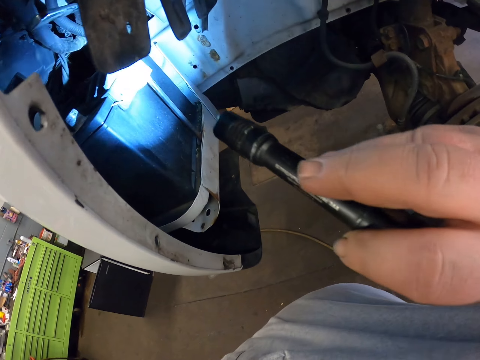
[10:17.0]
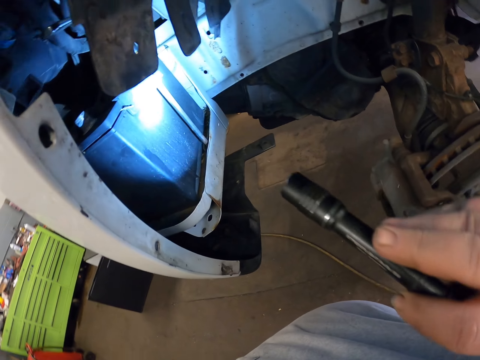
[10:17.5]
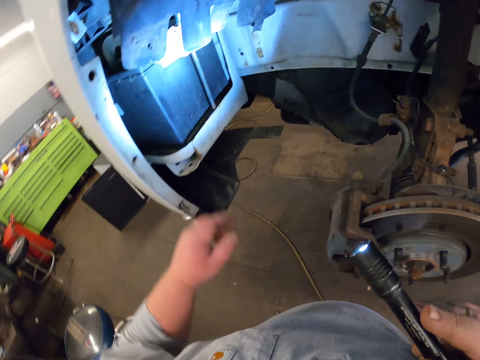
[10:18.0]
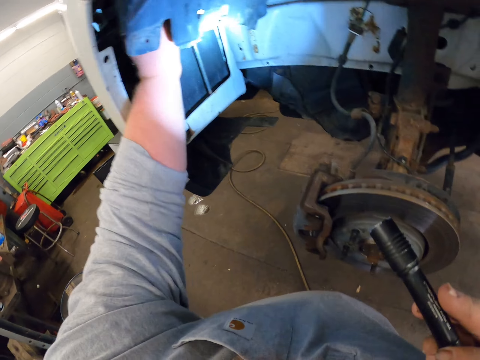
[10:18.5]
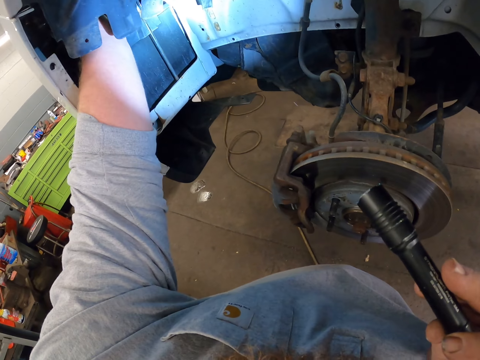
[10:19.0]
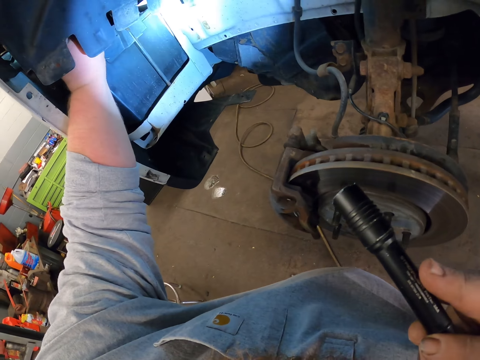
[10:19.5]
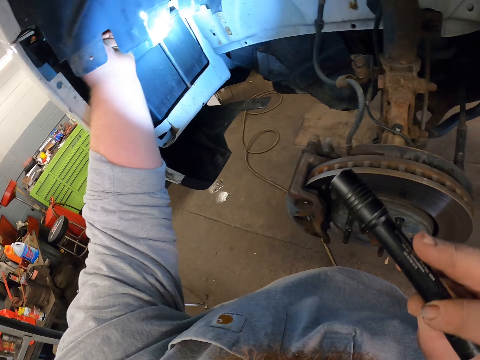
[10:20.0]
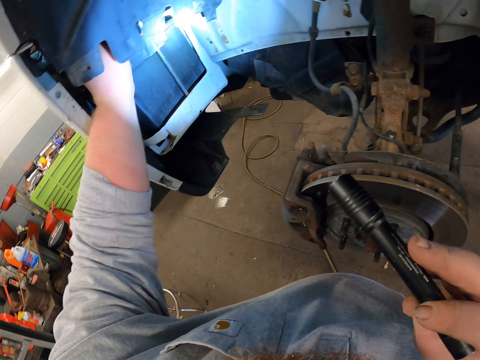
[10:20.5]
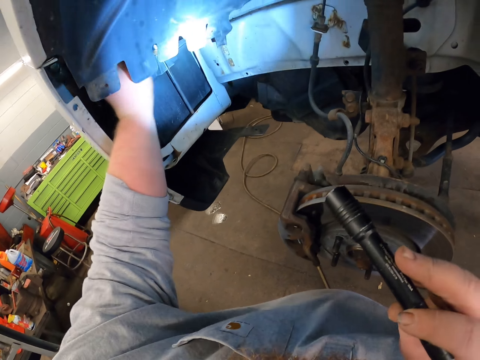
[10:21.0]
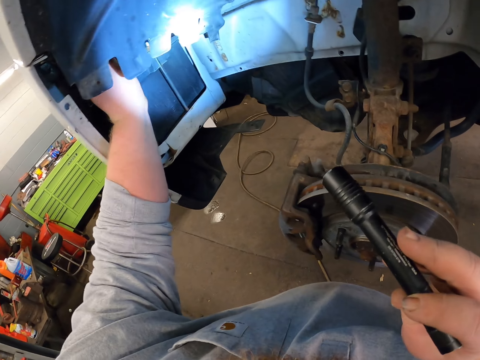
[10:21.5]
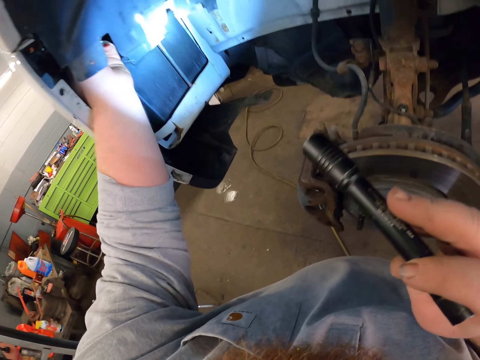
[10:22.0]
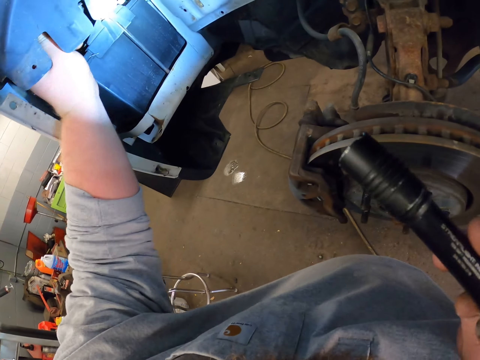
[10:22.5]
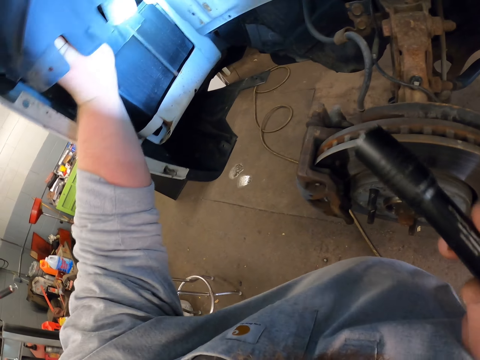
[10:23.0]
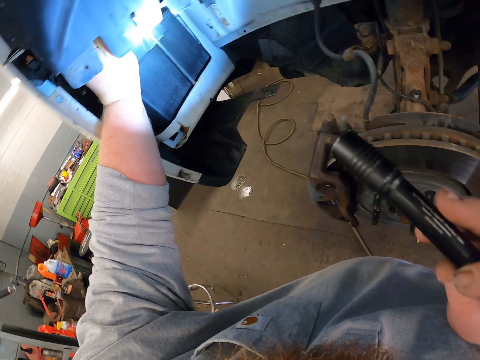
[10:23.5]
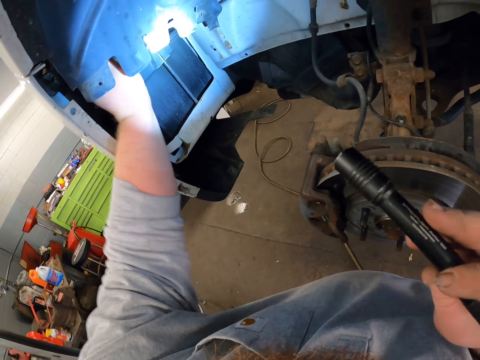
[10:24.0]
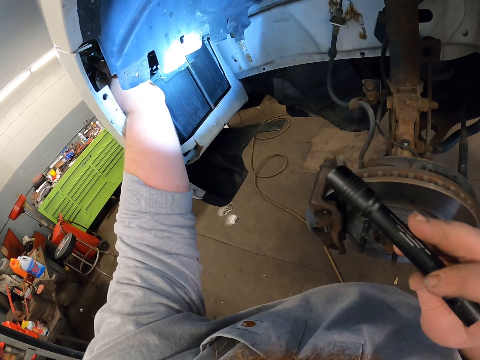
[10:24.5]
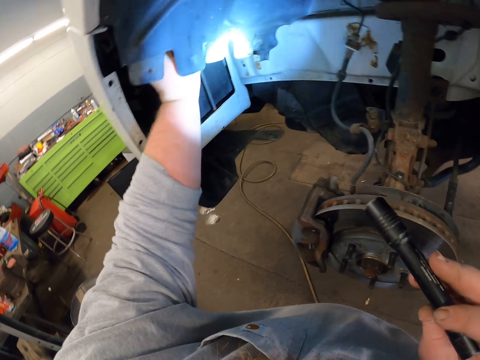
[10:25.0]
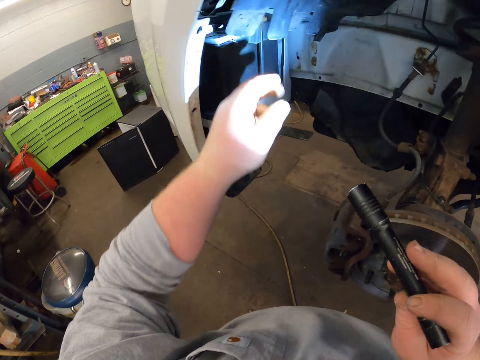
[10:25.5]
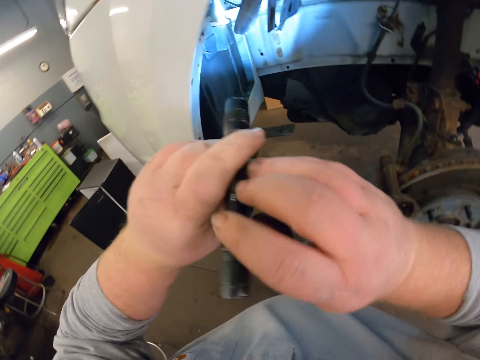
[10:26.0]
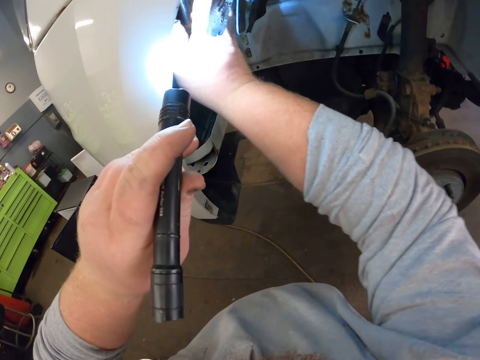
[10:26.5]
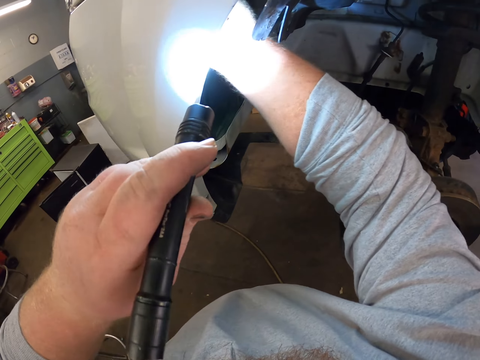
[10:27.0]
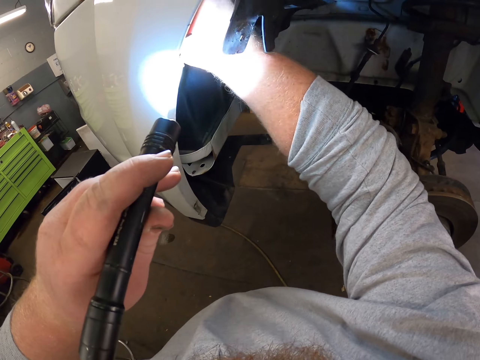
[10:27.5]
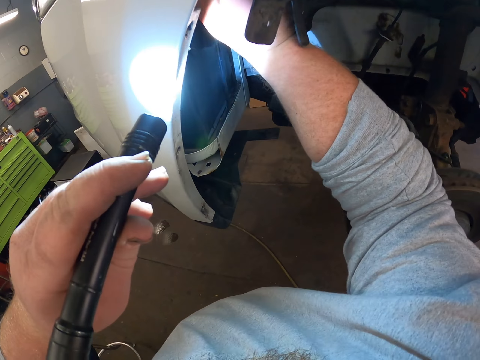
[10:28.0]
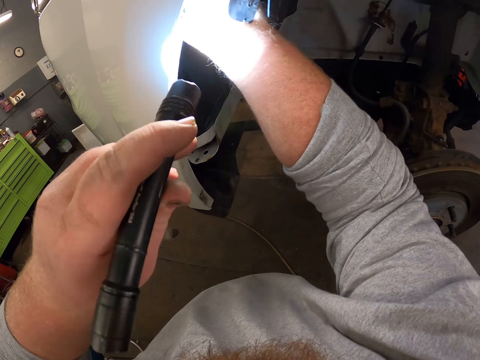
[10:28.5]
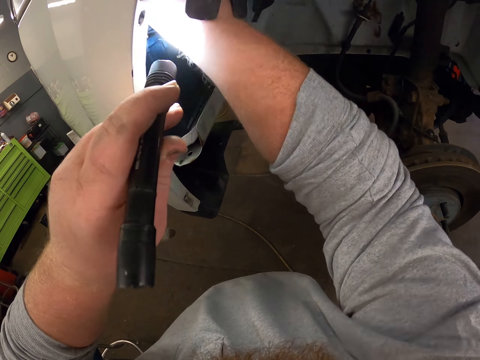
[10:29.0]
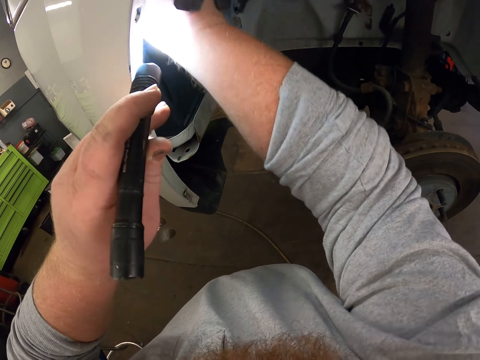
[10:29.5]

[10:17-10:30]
The camera wearer touches the car part. They do something with the left hand. They fix the car with the spanner. They remove the wrench with the right hand.

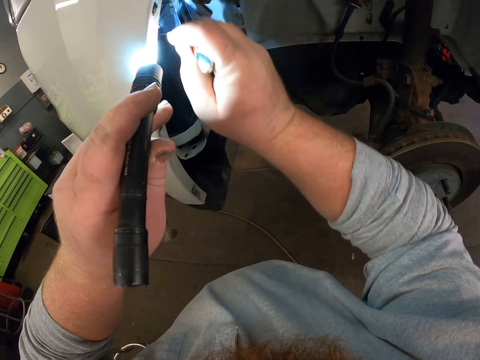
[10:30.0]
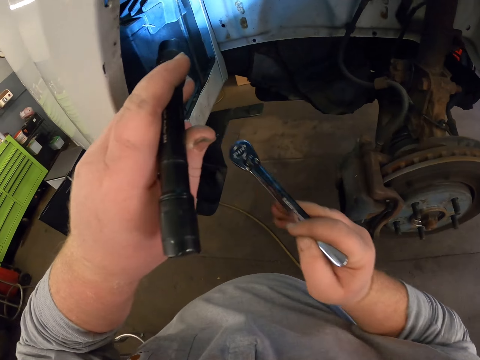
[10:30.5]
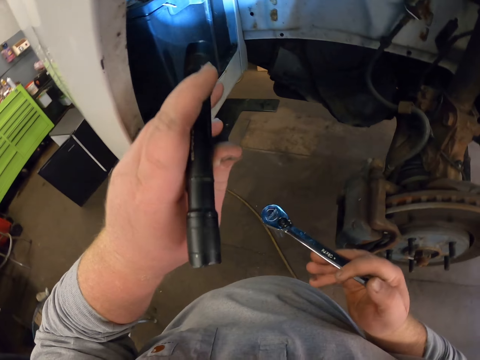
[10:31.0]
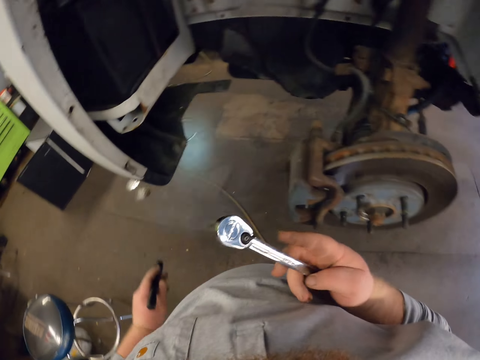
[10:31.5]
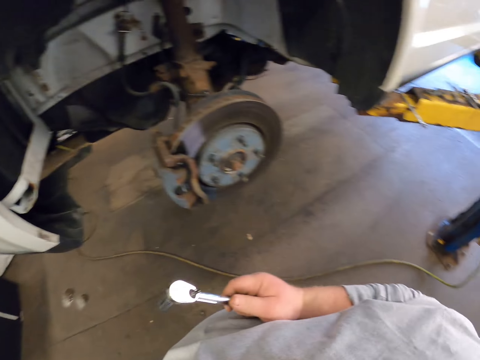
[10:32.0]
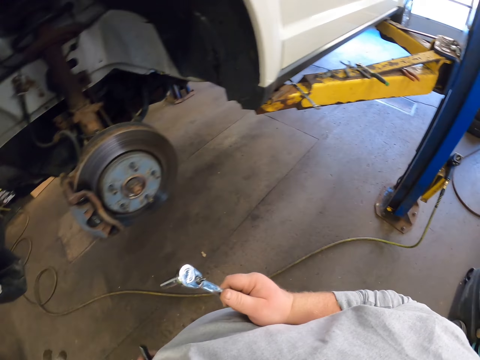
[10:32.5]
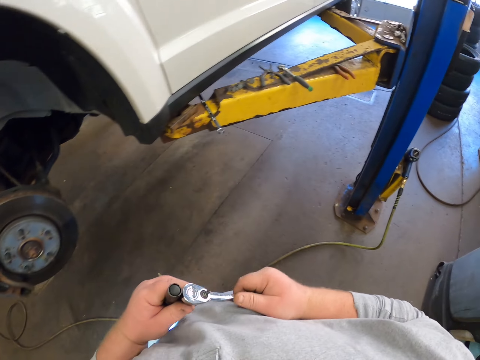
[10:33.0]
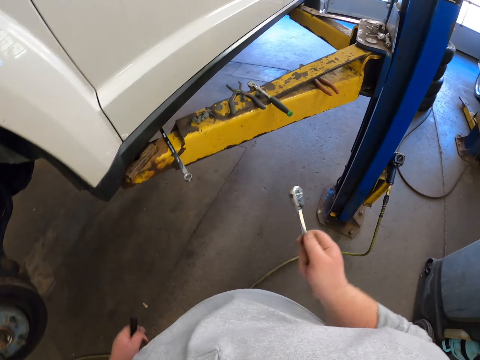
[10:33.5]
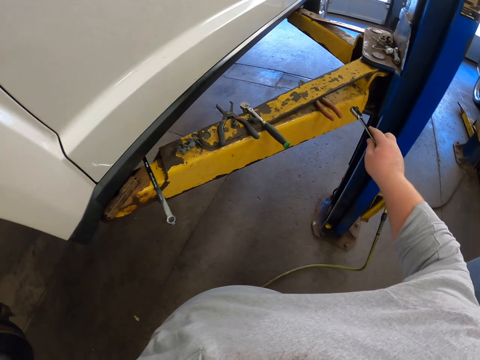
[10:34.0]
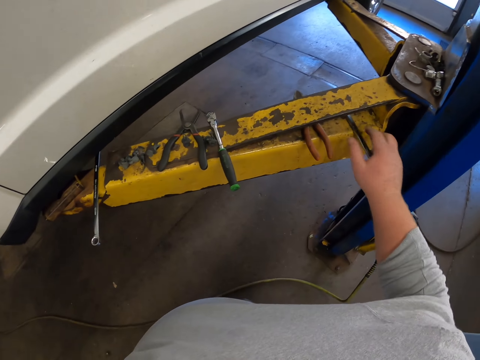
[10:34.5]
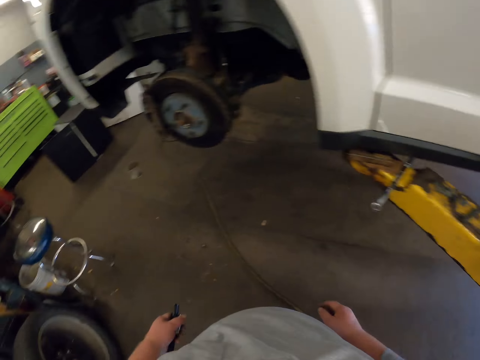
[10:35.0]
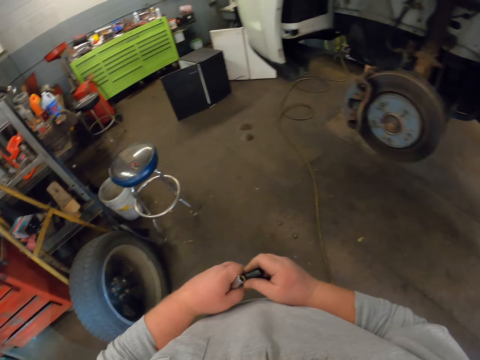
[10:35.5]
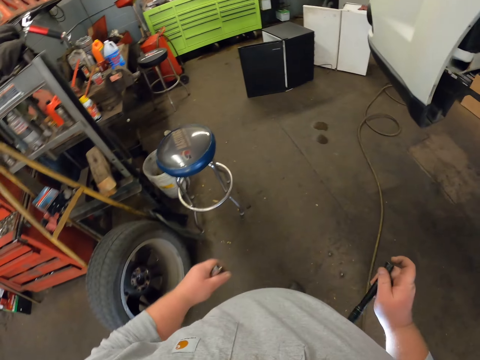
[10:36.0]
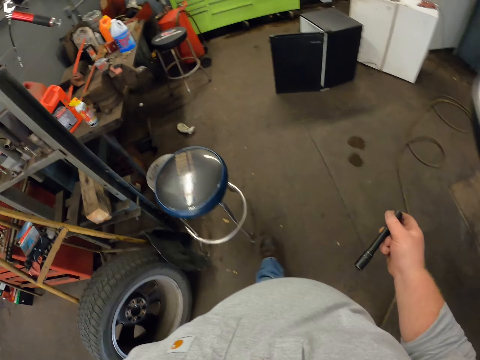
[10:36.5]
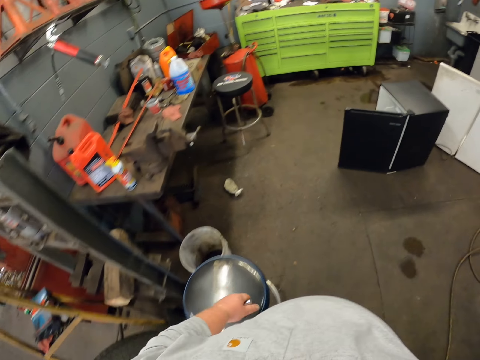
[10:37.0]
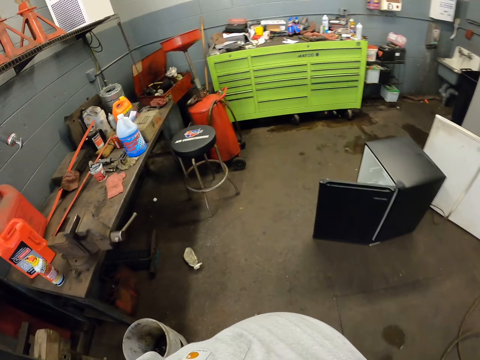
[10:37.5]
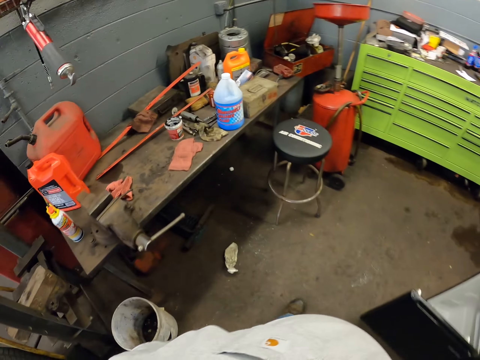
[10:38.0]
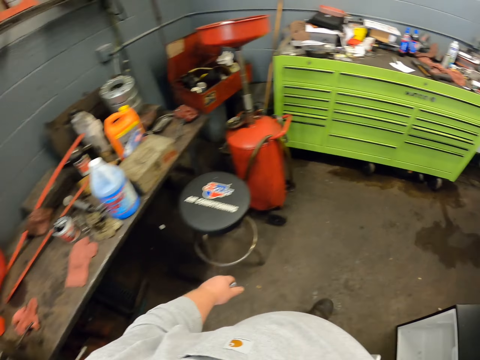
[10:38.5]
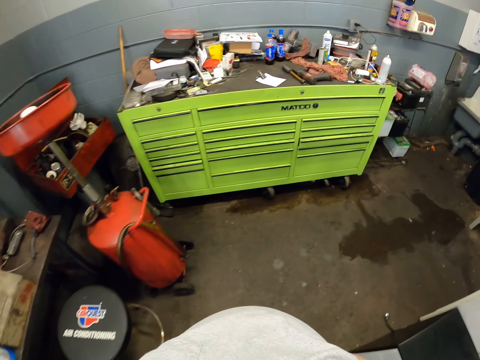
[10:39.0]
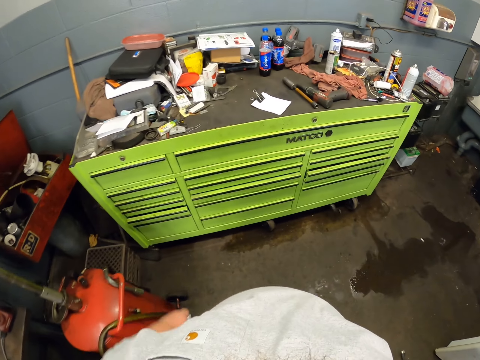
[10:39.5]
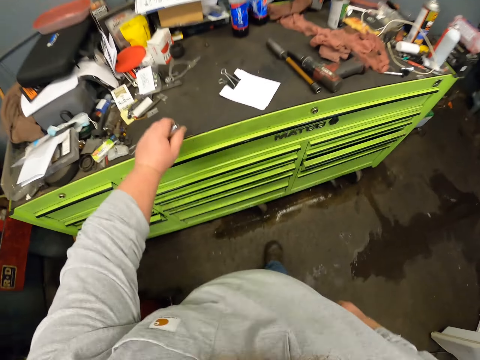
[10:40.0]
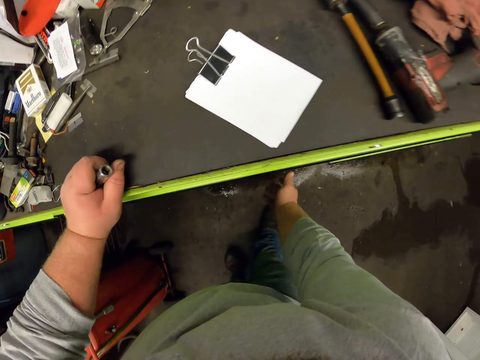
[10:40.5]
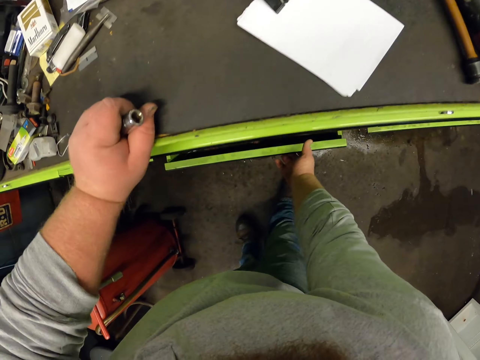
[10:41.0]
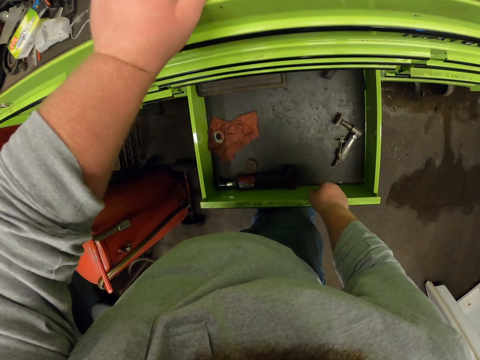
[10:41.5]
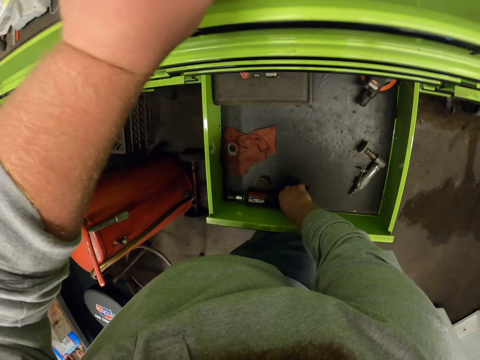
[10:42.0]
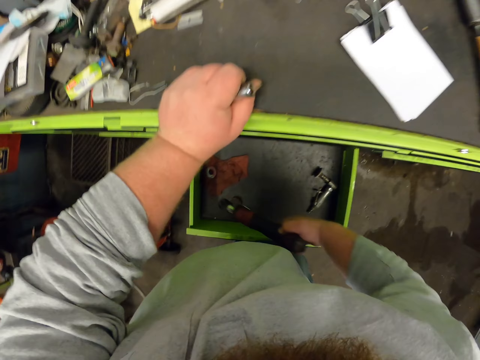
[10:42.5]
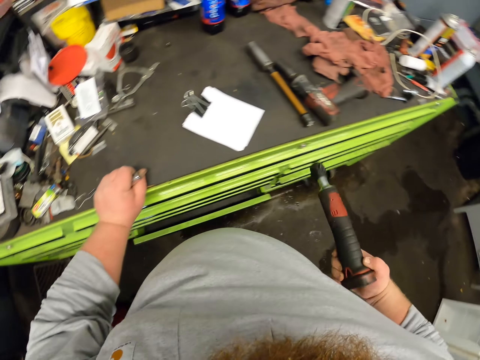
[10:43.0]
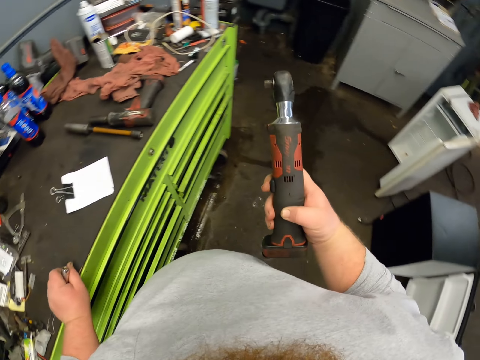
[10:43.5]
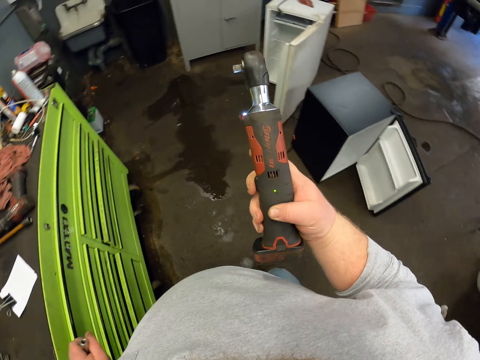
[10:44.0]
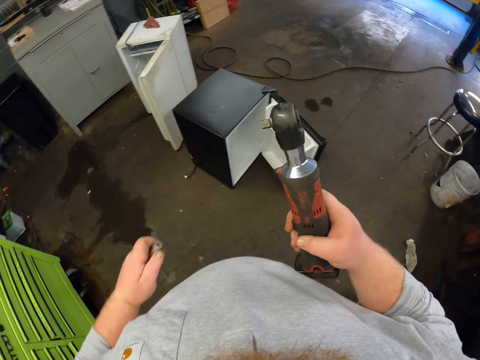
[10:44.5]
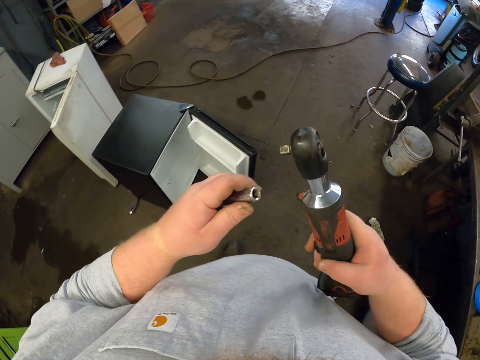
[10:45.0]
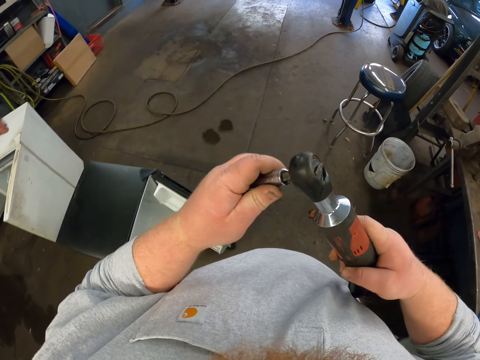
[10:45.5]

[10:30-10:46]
The camera wearer removes the spanner from the car. He removes the nut driver bit from something. He touches the spanner with his hands. He puts the spanner on top of the steel. He holds the torch with his right hand and touches the torch in his hands. He walks to the toolbox. He touches the drawer, opens the drawer, picks up something in the drawer and closes the drawer. He stares at something. He walks to the car.
